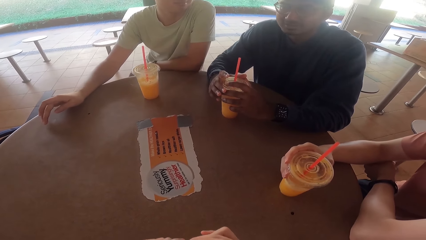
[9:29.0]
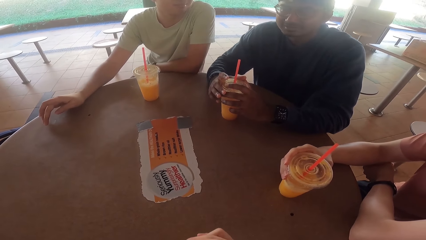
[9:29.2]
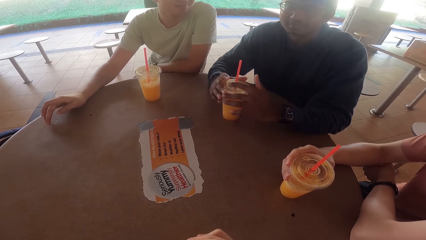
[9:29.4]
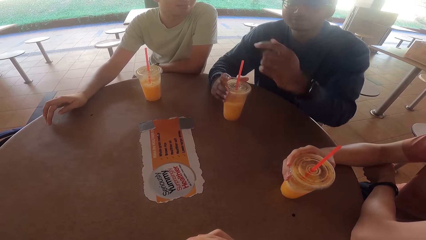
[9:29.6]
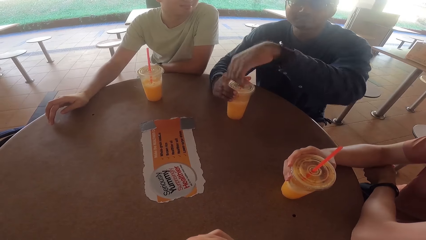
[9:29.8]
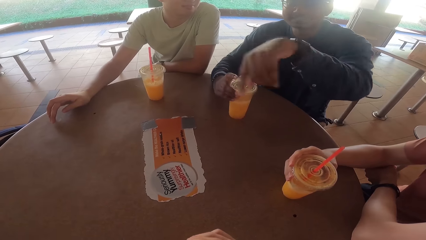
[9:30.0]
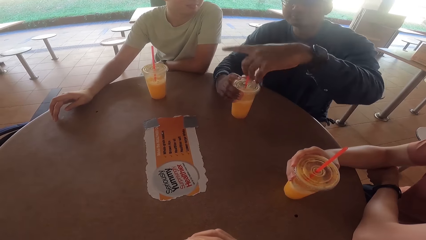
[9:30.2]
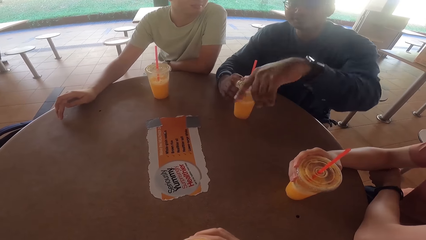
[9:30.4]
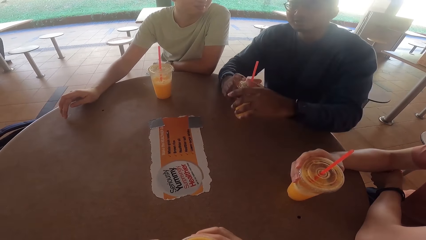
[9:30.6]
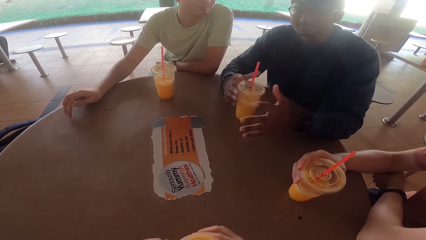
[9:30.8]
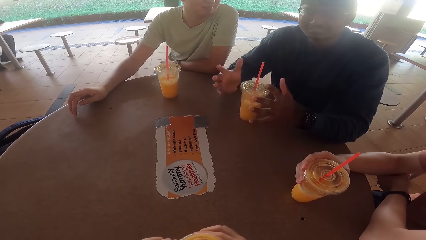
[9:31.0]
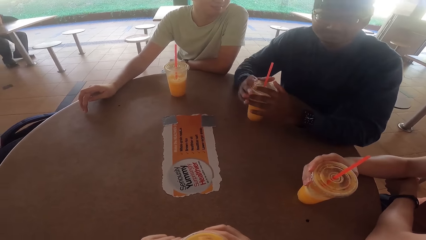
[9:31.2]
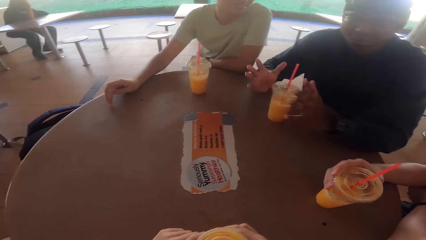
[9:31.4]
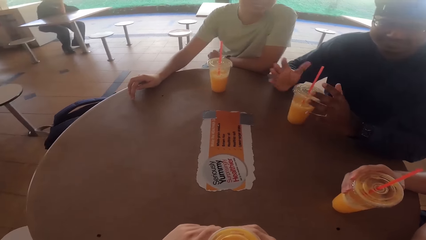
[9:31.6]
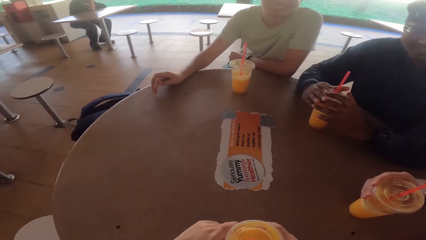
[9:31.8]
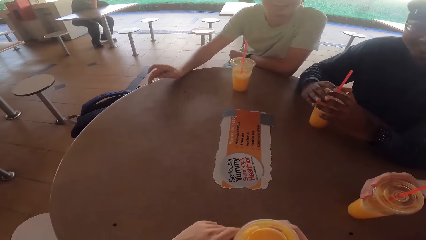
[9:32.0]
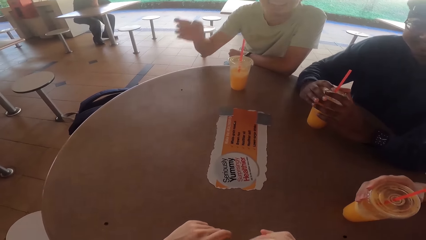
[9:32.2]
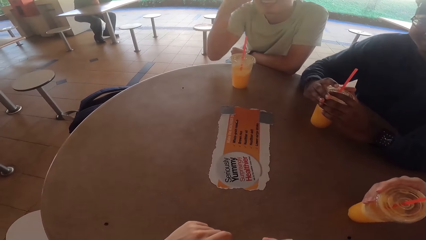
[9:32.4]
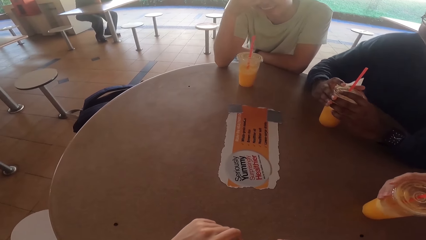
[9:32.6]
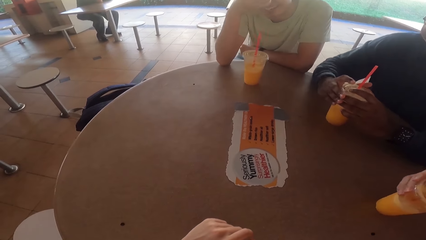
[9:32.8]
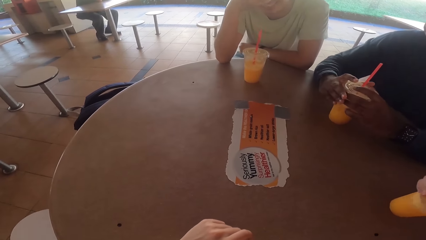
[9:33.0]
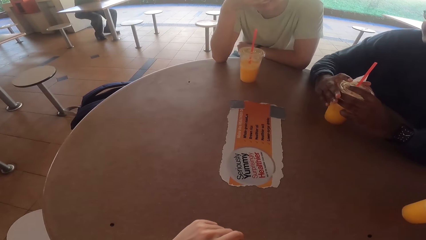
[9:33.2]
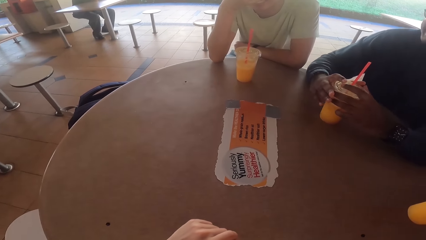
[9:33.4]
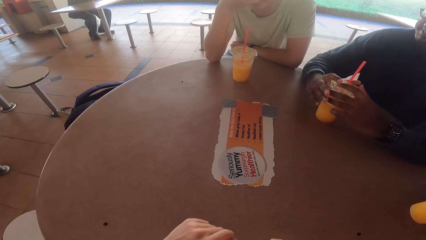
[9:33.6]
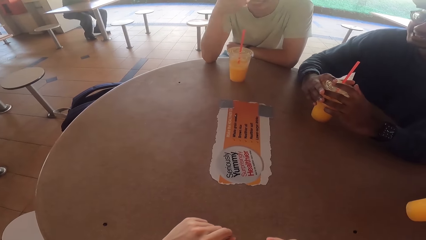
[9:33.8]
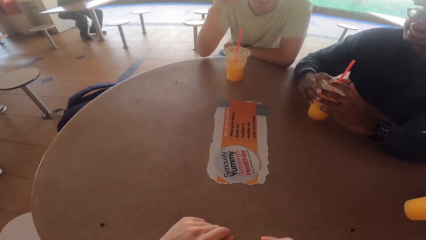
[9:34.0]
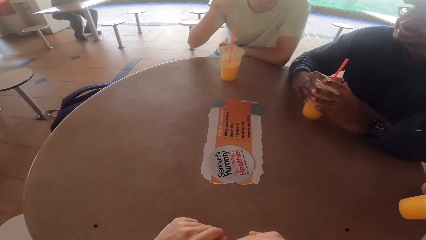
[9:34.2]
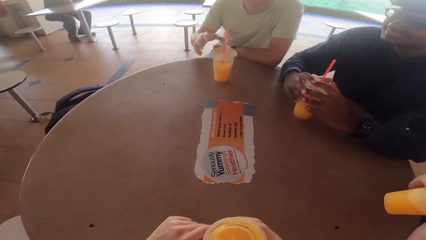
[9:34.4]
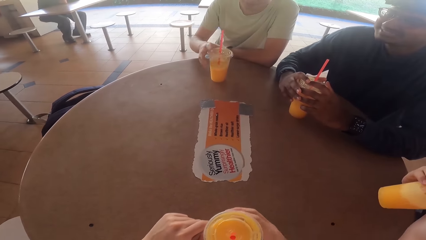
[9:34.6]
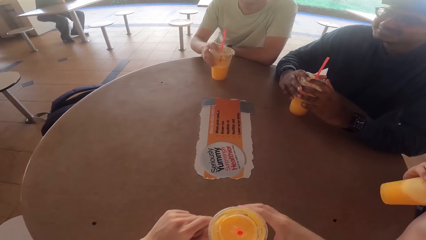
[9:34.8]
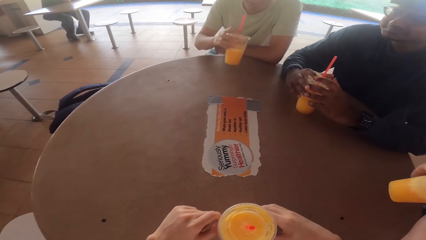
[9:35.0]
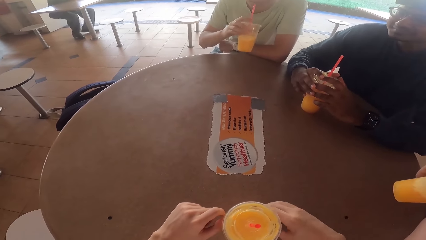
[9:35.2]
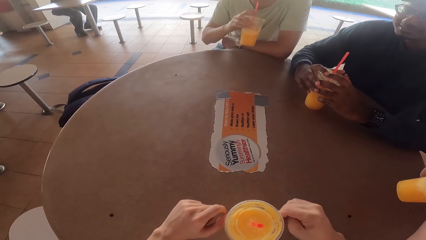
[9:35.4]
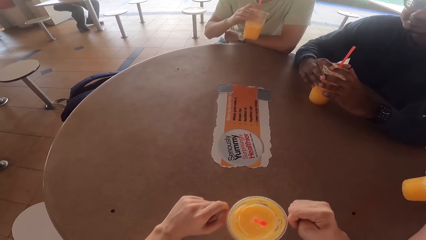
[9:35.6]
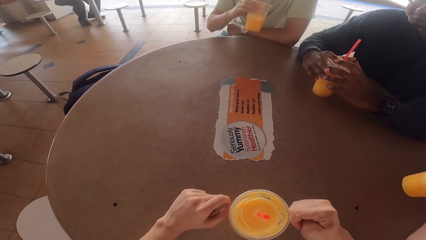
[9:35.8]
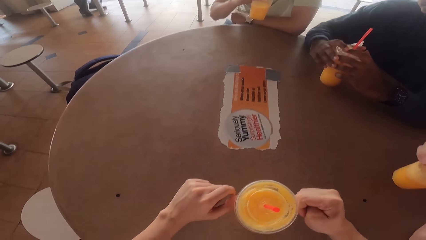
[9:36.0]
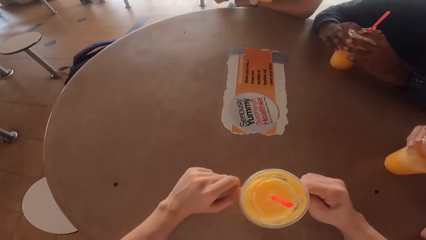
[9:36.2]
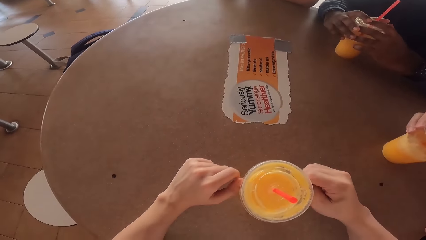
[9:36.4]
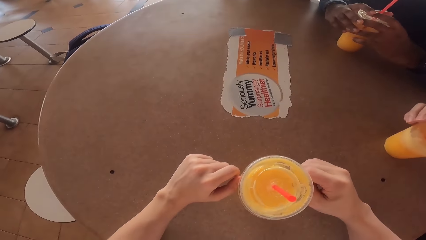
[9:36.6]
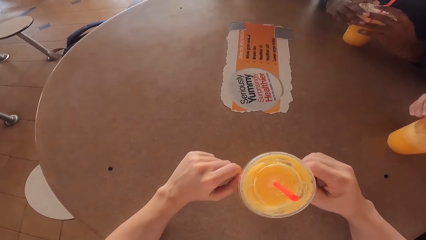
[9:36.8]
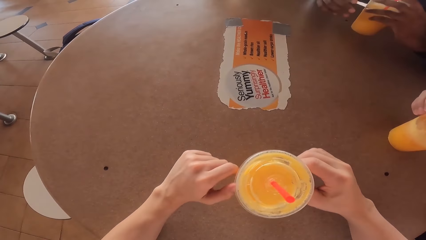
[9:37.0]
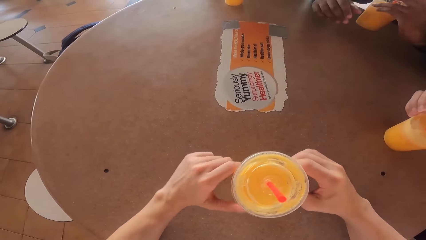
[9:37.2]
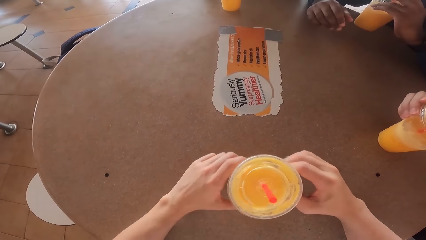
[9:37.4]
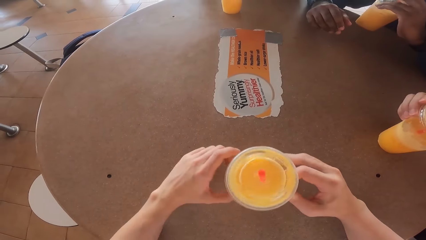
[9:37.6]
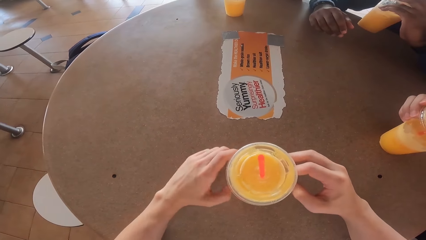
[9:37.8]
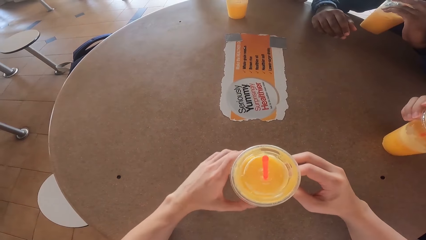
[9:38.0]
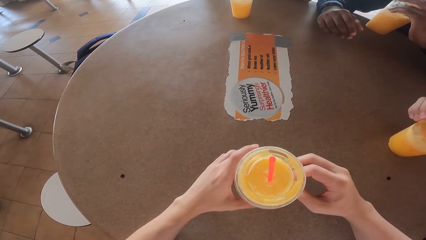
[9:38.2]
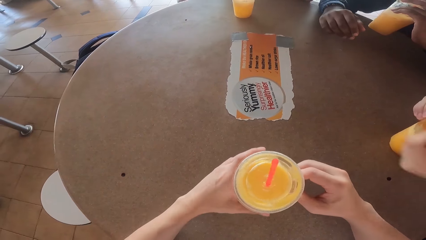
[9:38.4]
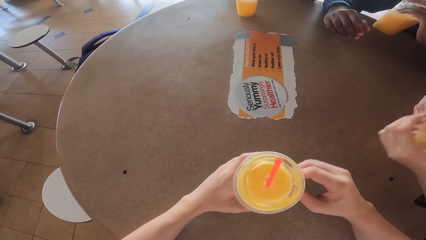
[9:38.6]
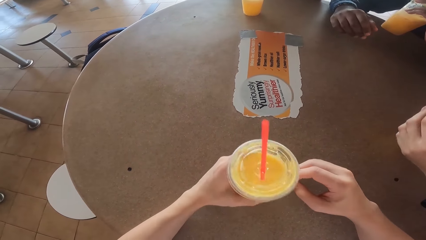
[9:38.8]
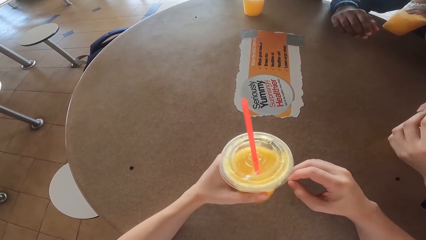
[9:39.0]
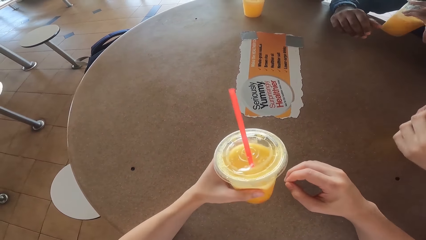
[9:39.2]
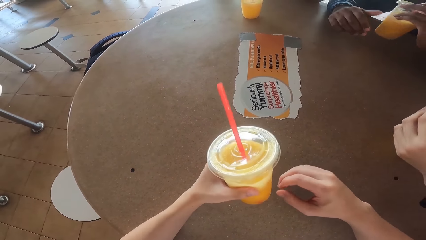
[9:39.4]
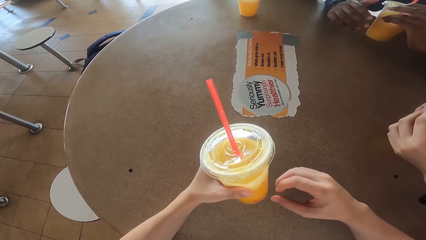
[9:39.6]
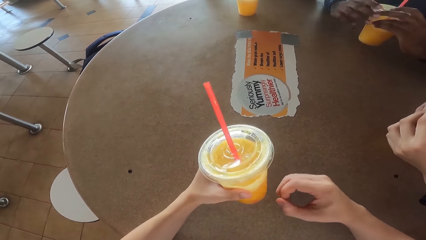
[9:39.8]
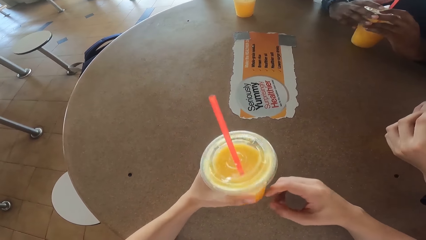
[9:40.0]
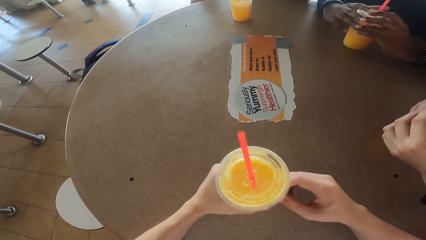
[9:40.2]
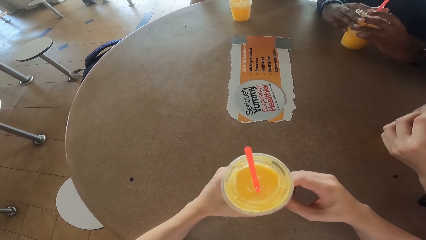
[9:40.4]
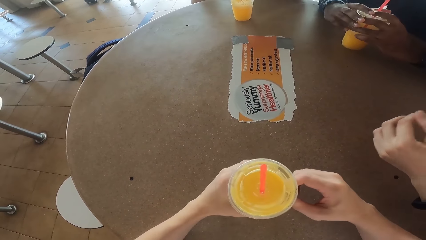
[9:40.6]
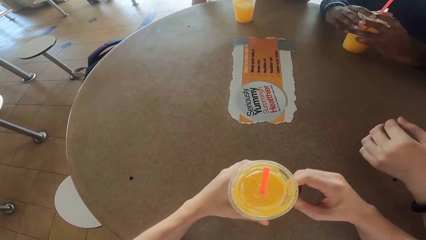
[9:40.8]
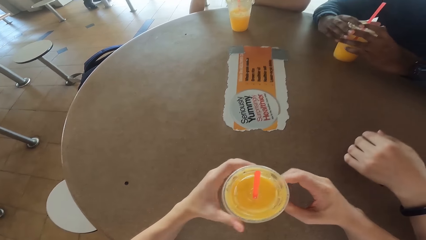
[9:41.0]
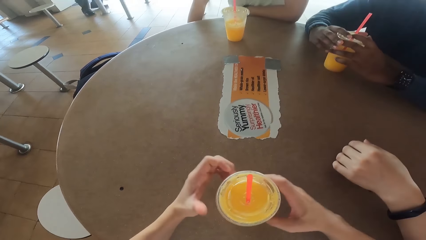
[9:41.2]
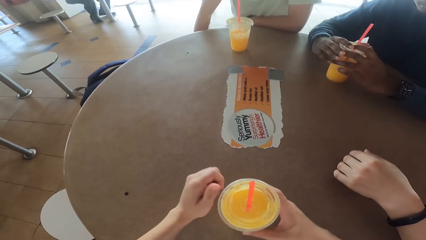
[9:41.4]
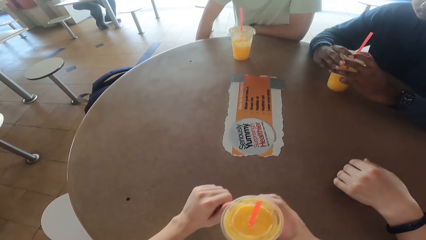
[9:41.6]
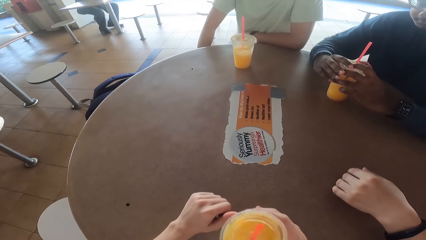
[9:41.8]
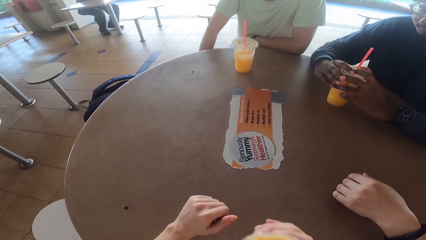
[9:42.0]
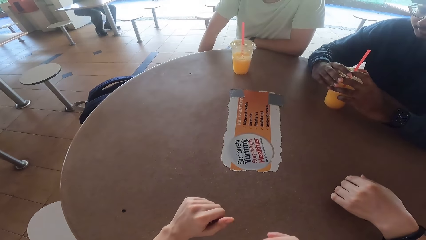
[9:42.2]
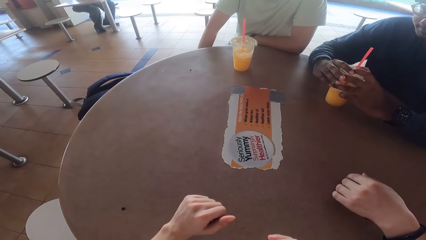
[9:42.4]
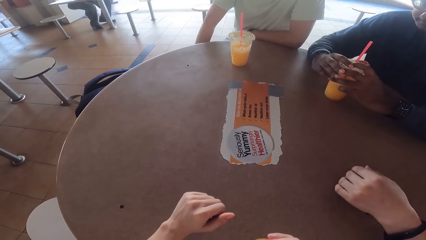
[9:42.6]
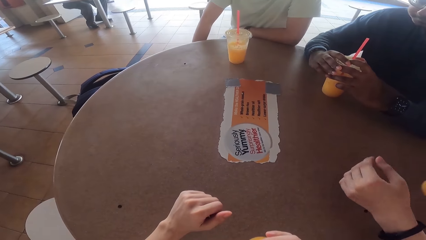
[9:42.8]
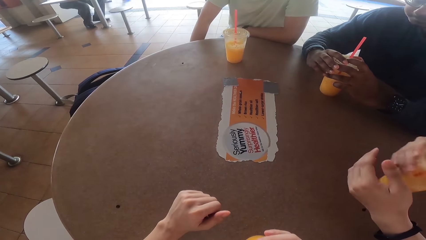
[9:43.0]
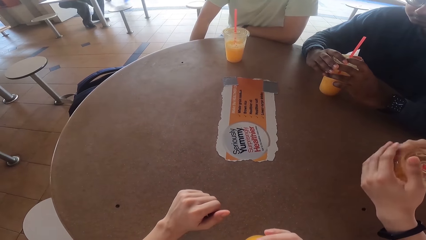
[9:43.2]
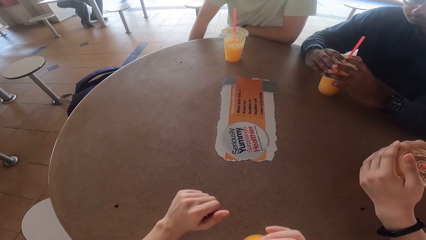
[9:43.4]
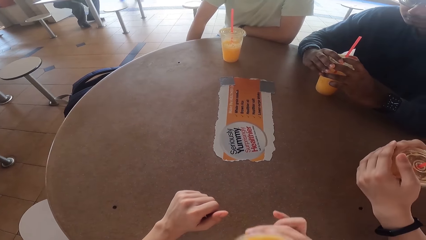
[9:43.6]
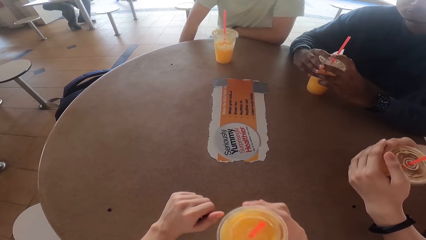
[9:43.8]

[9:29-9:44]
A person talks to the others and the camera wearer. Another person picks up the juice from the table and drinks the juice. The first person drinks the juice. The two people and the camera wearer converse.
